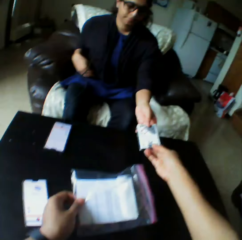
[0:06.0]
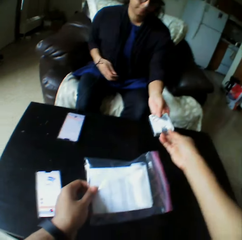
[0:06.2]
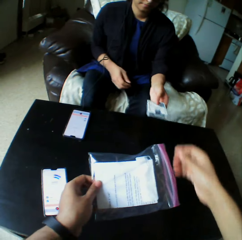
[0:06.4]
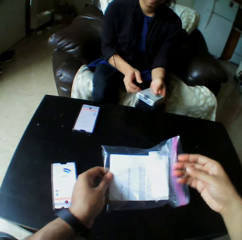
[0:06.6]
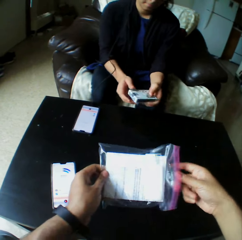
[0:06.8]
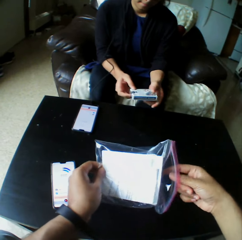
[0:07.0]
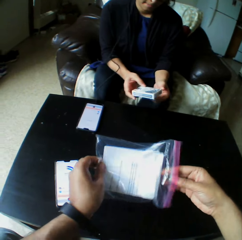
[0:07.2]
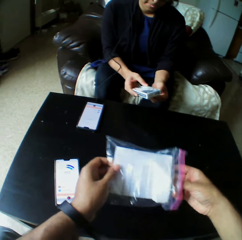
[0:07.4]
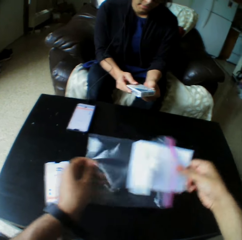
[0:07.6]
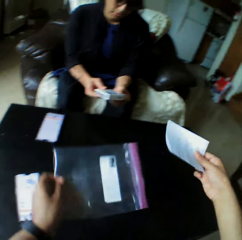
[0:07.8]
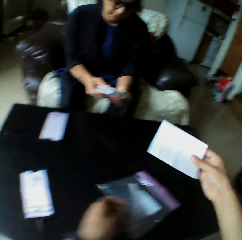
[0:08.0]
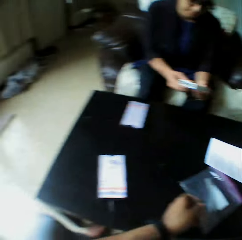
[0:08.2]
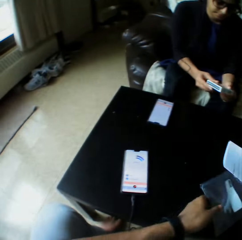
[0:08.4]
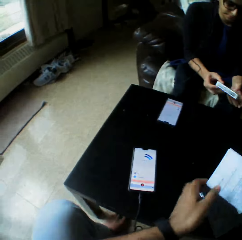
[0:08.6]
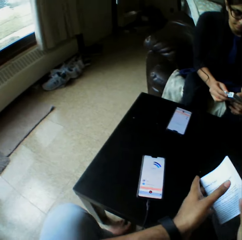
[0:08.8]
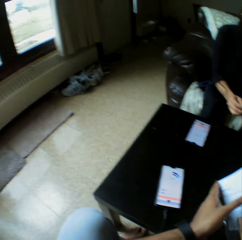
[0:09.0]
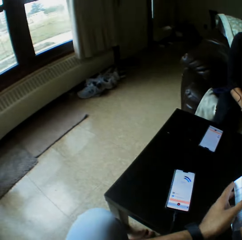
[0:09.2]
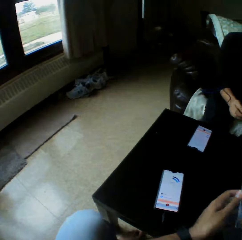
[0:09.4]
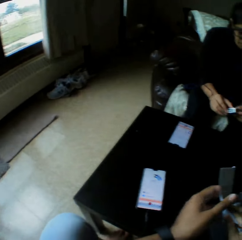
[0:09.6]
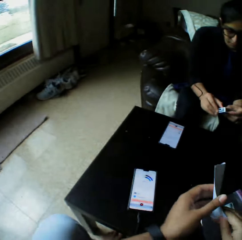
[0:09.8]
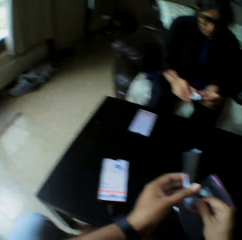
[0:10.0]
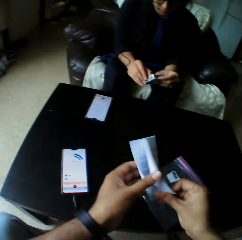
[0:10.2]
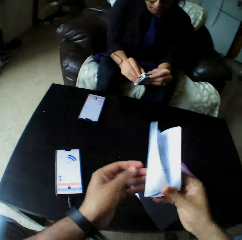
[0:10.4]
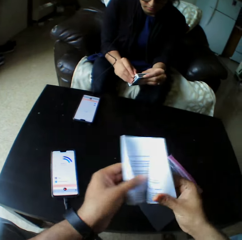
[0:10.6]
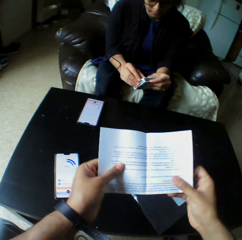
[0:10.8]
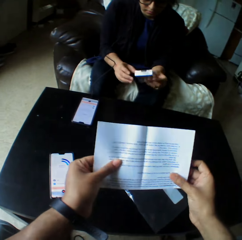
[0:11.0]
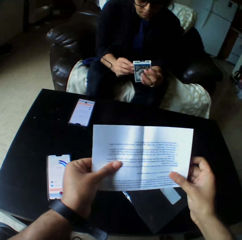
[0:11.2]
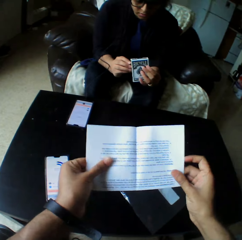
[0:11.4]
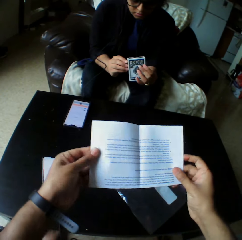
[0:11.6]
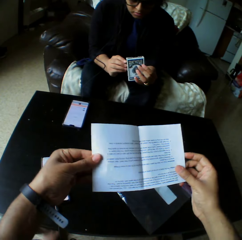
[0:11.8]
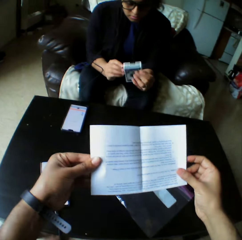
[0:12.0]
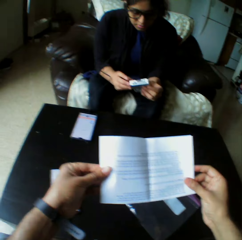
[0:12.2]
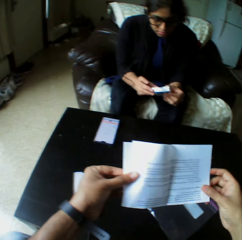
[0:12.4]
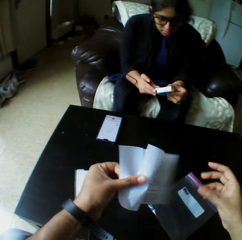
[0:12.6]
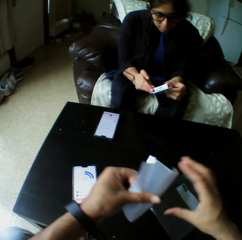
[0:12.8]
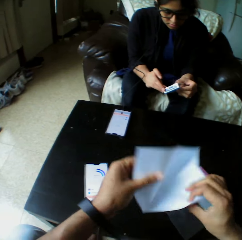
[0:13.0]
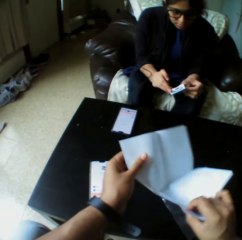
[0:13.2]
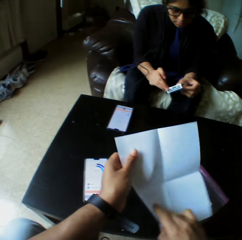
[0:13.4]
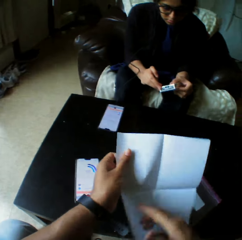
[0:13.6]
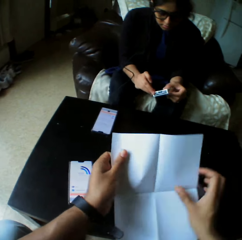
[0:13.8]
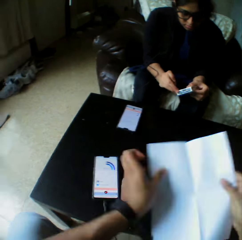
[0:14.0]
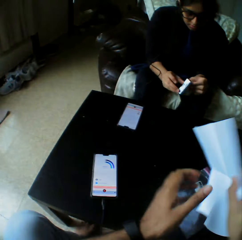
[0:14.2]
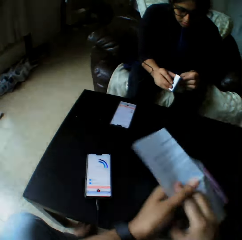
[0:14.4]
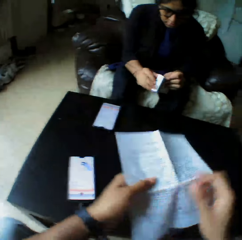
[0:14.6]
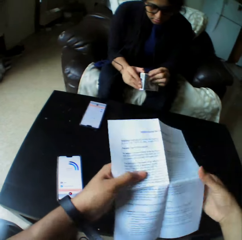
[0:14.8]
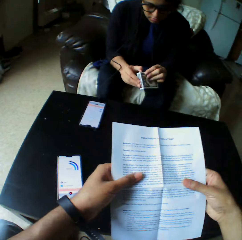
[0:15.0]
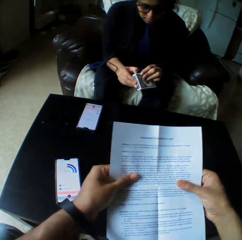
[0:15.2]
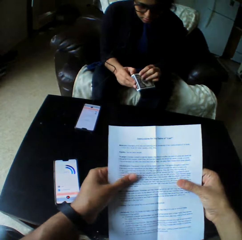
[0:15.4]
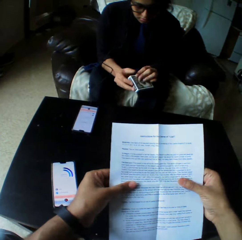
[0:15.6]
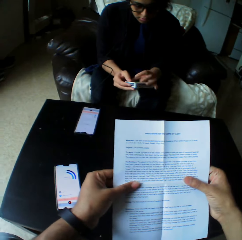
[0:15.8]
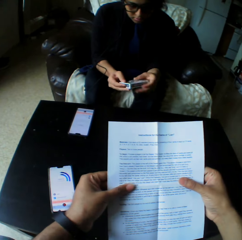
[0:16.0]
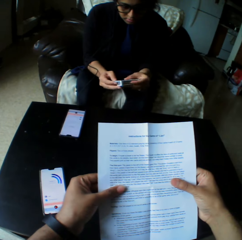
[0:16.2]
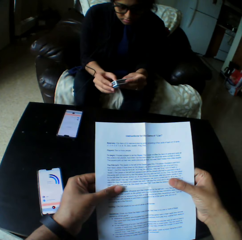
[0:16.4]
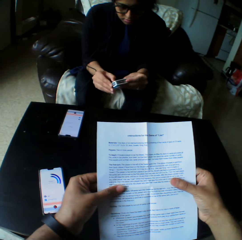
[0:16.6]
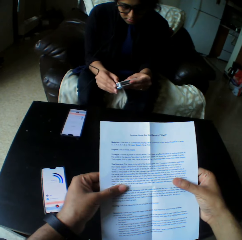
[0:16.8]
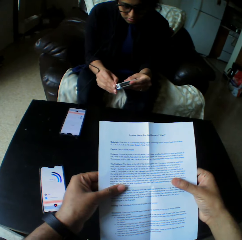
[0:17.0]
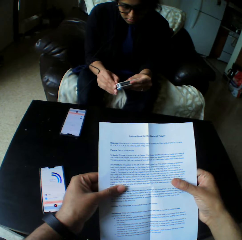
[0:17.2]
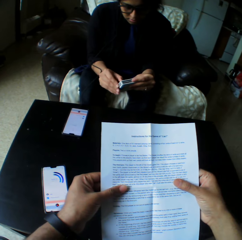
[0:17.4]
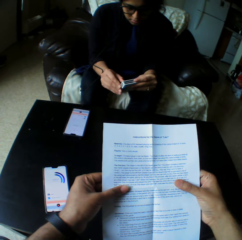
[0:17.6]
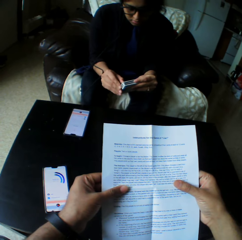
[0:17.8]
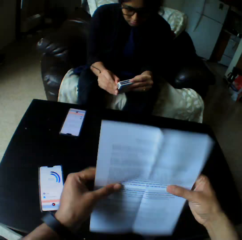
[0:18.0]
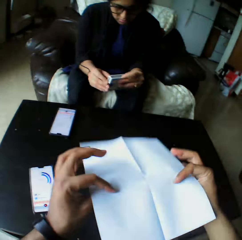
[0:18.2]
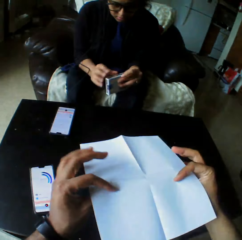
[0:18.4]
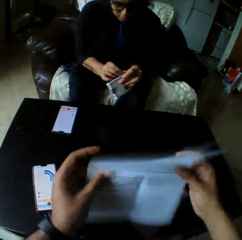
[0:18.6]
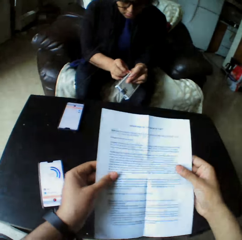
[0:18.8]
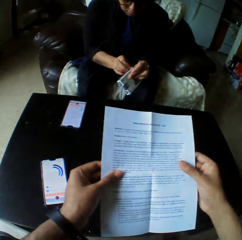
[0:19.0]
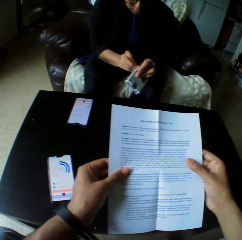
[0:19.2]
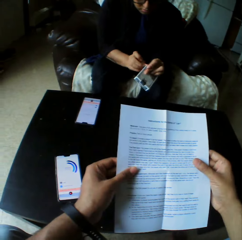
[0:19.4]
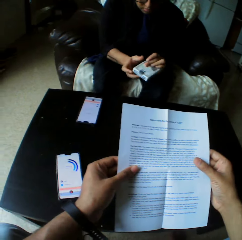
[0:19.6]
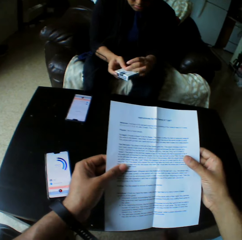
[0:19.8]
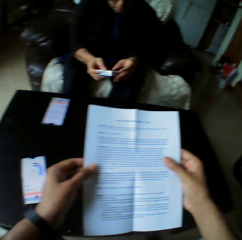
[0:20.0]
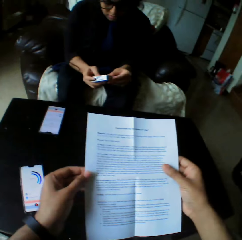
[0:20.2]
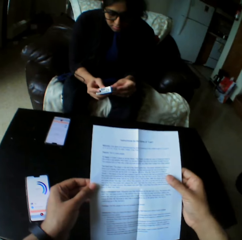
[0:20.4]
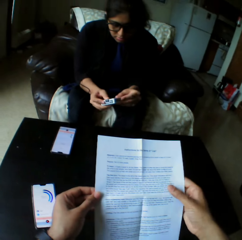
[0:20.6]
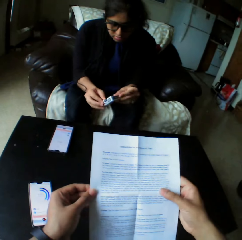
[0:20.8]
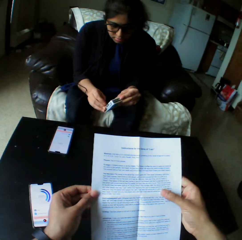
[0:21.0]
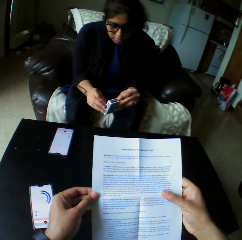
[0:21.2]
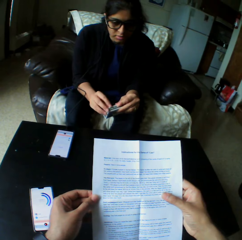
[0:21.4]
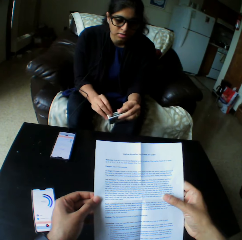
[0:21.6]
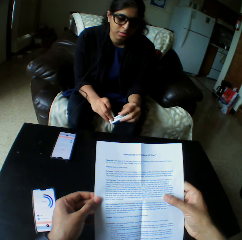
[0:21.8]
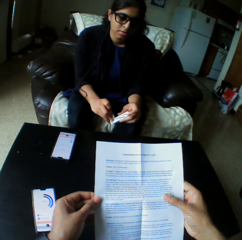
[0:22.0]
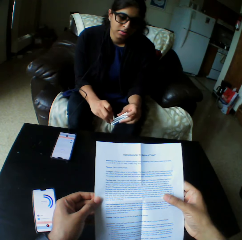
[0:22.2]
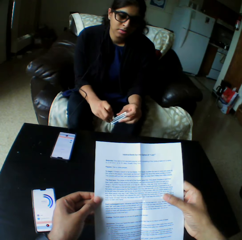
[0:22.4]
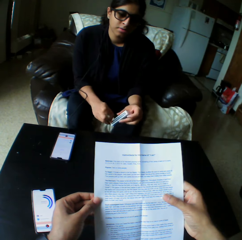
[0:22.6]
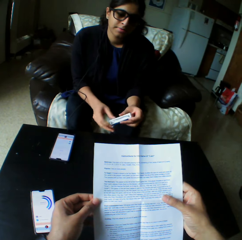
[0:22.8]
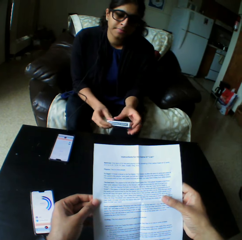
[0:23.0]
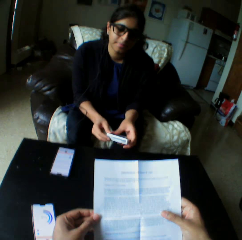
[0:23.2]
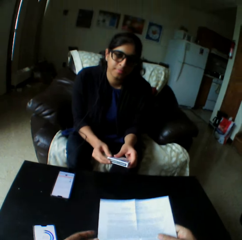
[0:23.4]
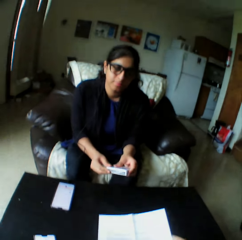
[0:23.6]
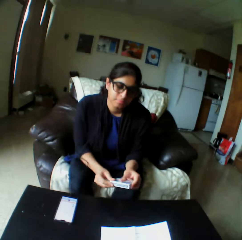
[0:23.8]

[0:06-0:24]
A woman picks a box from the camera wearer. The camera wearer puts his hand in the plastic wrapper. He removes an instruction manual or paper from the transparent pack with his right hand. He puts the plastic wrapper on the table. He unfolds the instruction manual in his right hand. The woman opens the box. The camera wearer flips the paper. He holds the paper with both hands. The woman opens the box. The camera wearer reads the paper. He flips the instruction manual in his hands. He flips the paper again. He reads from the instruction manual in his hands. The woman tries to open the card.

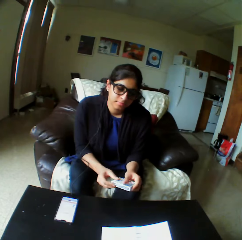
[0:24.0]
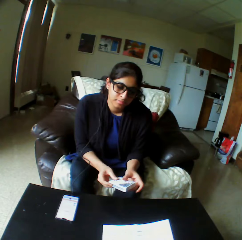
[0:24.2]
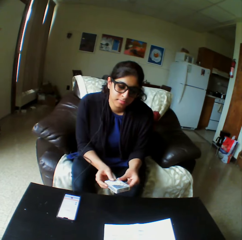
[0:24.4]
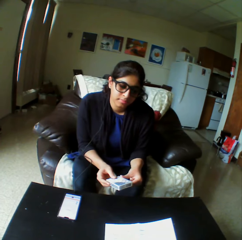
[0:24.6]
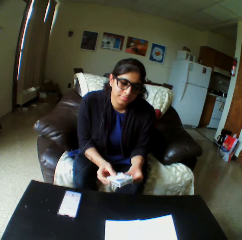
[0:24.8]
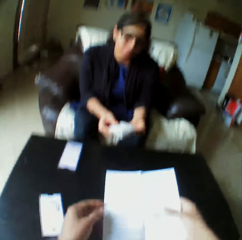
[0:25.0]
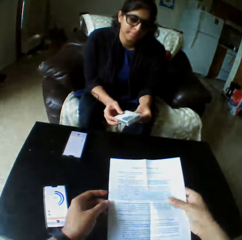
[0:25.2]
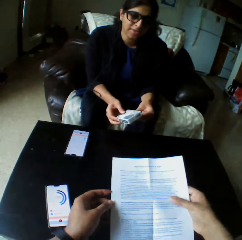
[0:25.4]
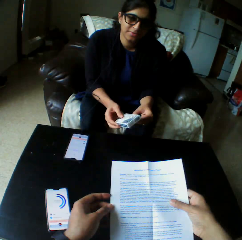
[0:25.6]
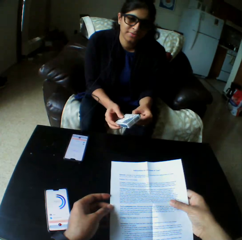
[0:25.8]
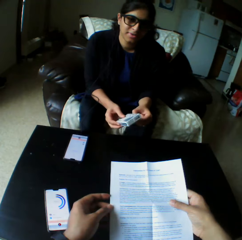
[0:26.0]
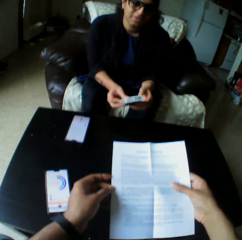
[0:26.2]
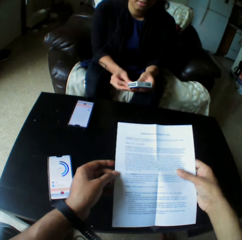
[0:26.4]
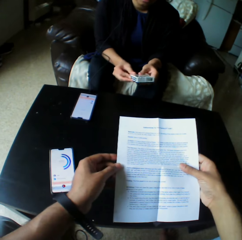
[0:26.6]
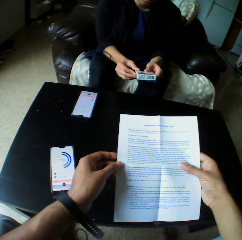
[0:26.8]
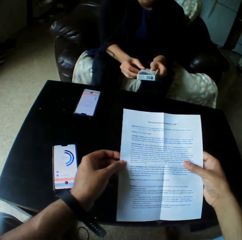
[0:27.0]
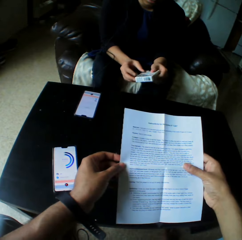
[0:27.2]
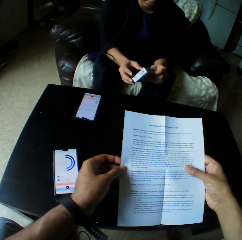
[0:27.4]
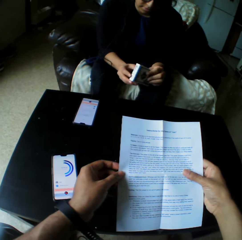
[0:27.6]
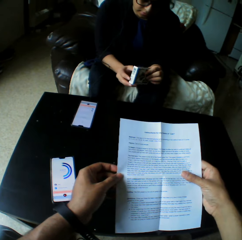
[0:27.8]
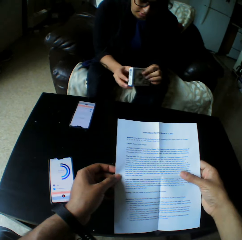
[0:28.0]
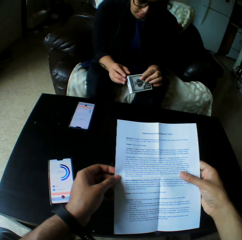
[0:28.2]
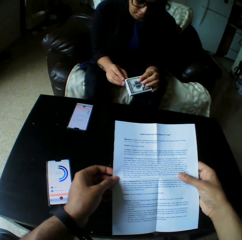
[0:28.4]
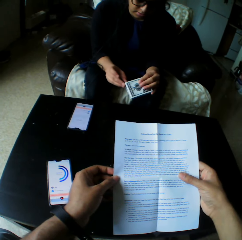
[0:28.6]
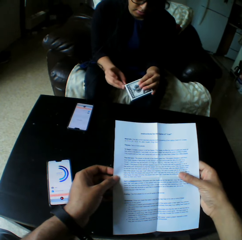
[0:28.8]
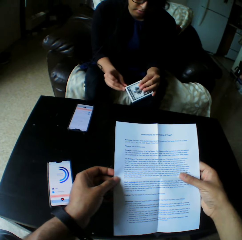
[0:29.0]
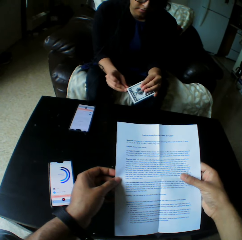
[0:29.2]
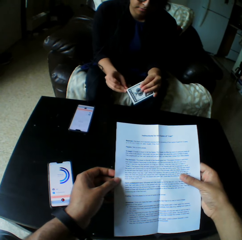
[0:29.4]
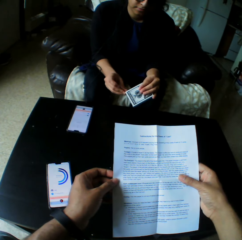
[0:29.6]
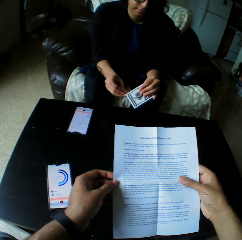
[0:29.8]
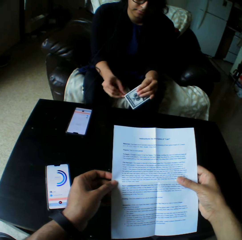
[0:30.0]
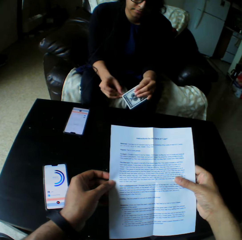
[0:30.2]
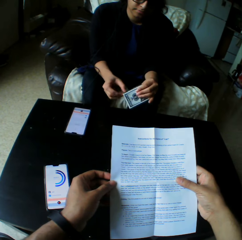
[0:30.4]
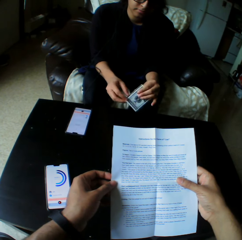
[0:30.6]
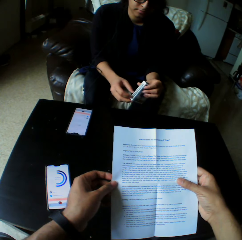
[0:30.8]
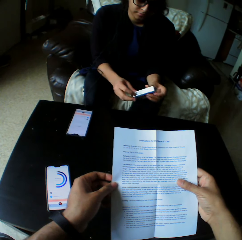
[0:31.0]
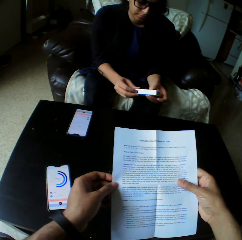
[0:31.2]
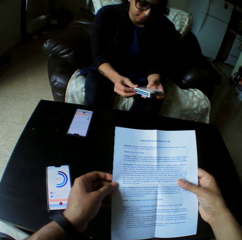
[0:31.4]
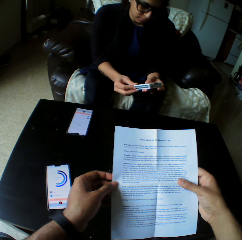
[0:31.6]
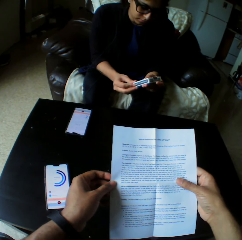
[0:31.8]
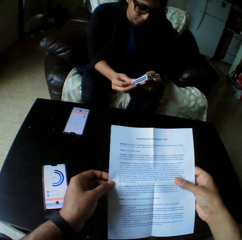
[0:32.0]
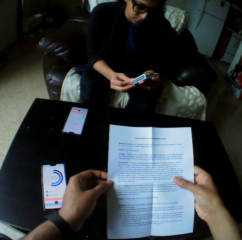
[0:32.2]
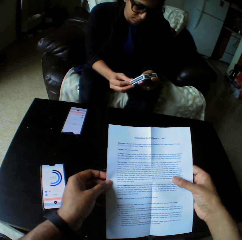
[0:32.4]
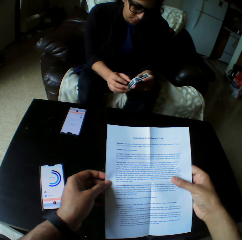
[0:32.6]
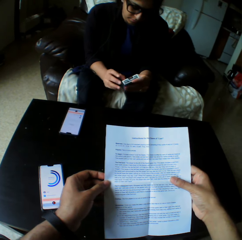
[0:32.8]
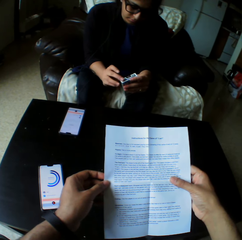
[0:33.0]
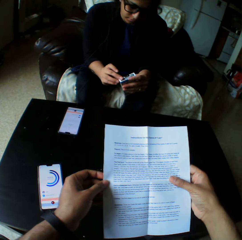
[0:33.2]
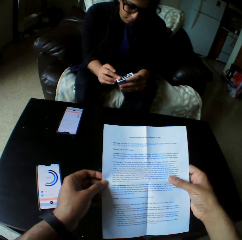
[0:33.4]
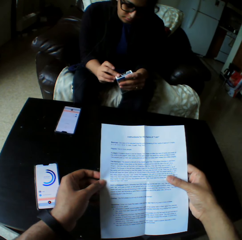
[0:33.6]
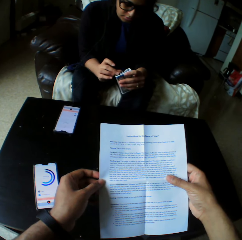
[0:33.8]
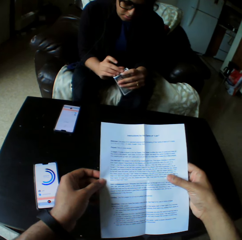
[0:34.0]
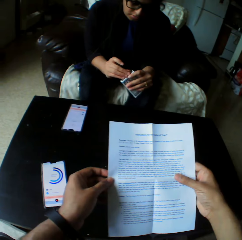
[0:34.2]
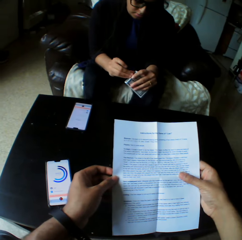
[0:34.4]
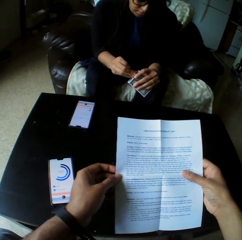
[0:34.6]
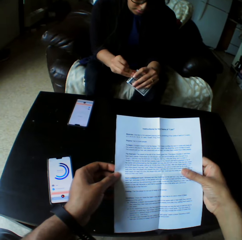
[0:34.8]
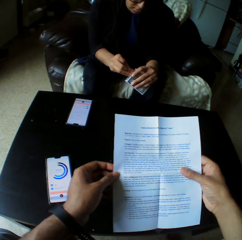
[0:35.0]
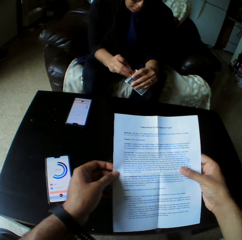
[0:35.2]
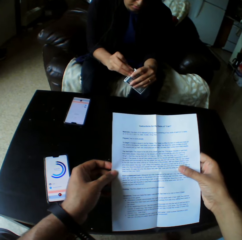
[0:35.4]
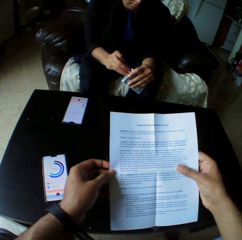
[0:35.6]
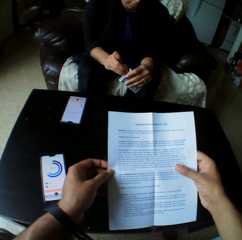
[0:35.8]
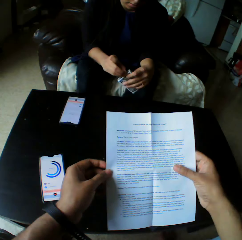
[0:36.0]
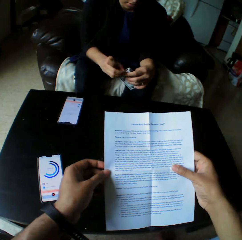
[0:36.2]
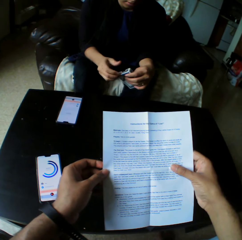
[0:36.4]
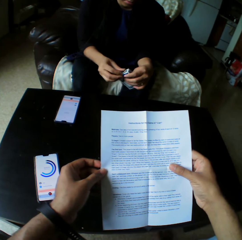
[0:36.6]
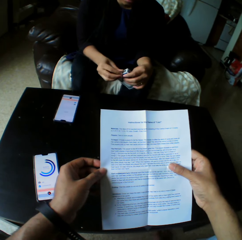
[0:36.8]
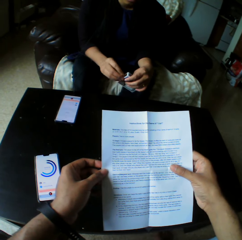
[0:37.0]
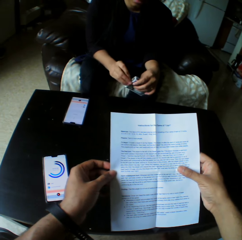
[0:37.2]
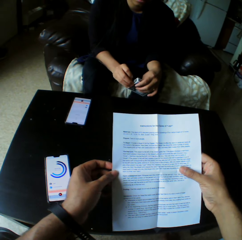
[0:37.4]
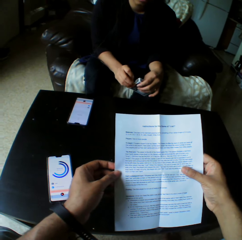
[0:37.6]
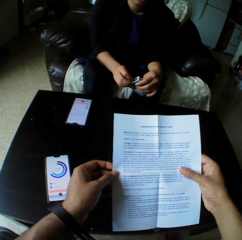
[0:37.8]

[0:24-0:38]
A woman opens the box. The camera wearer reads the paper.
